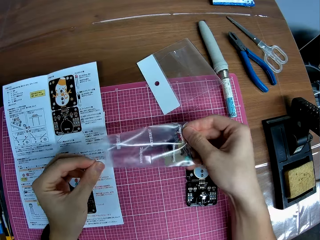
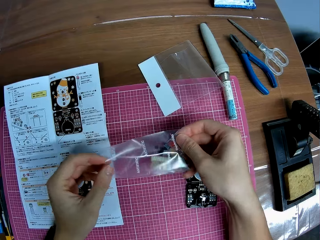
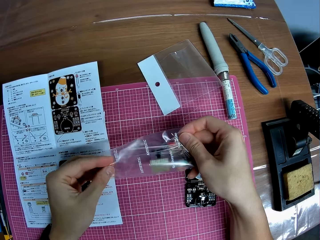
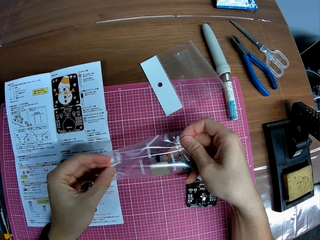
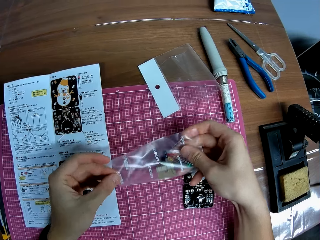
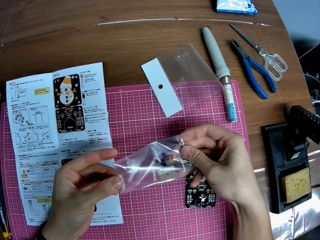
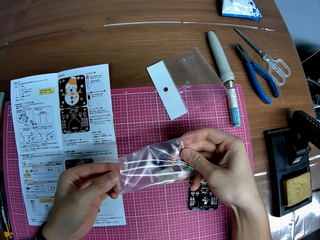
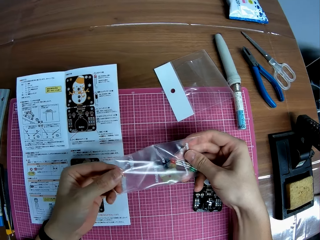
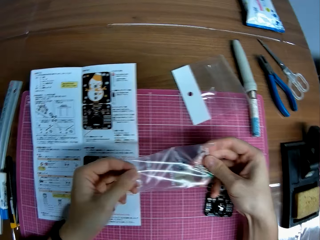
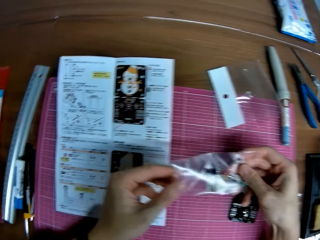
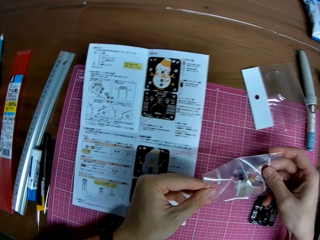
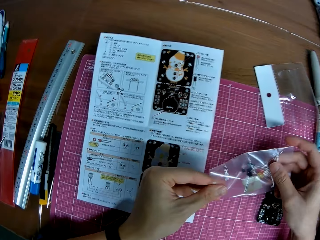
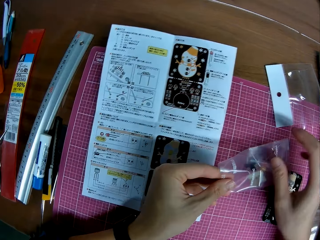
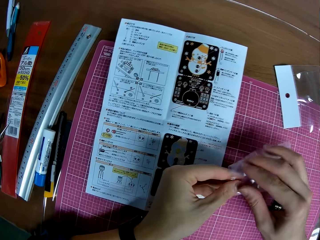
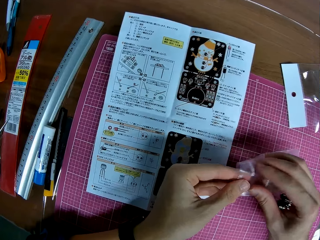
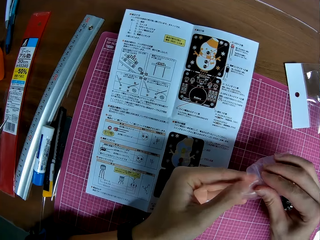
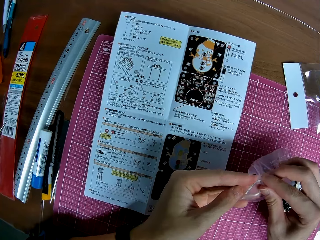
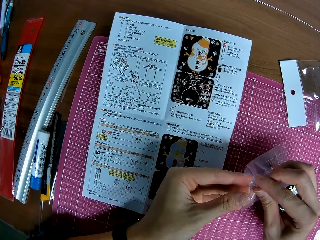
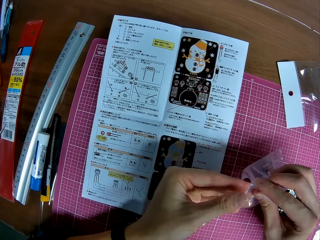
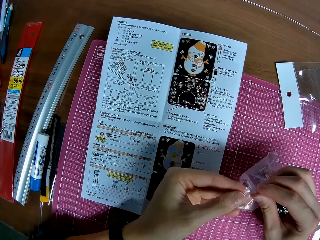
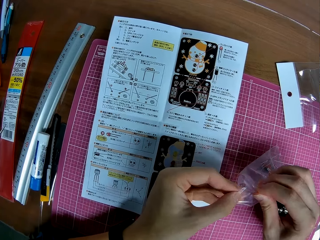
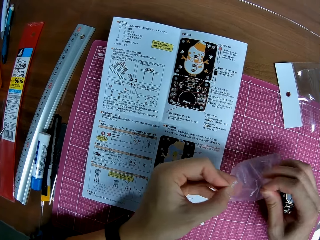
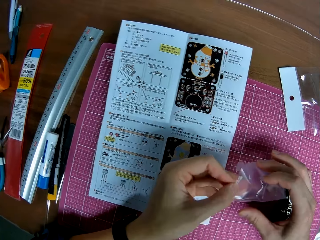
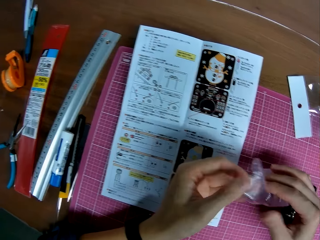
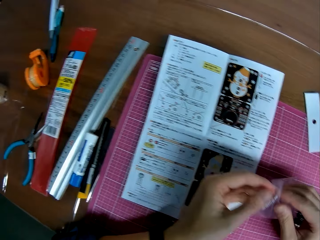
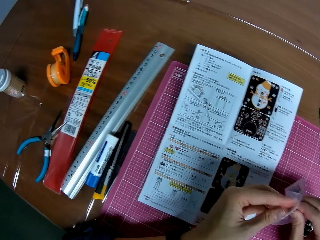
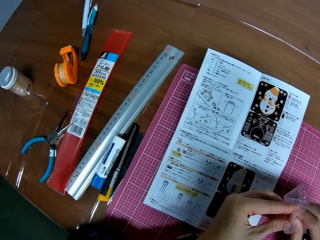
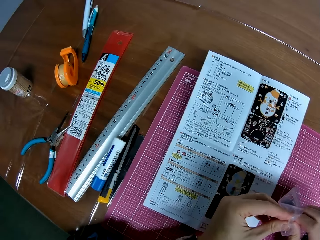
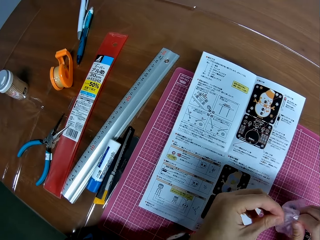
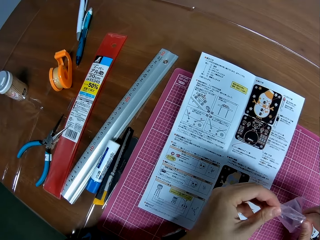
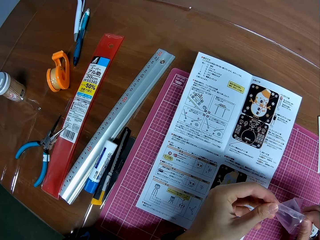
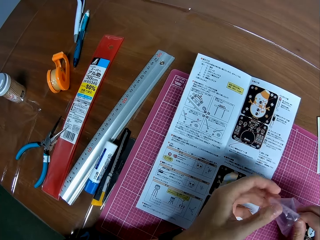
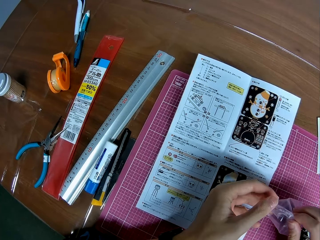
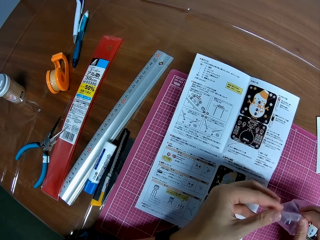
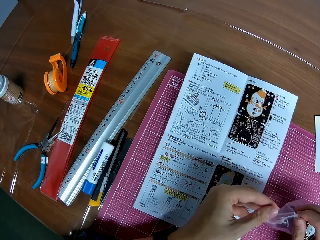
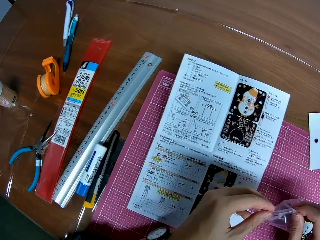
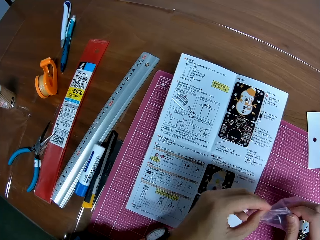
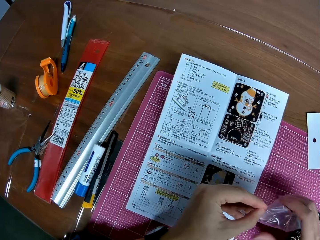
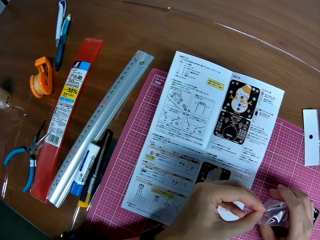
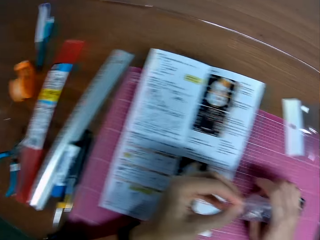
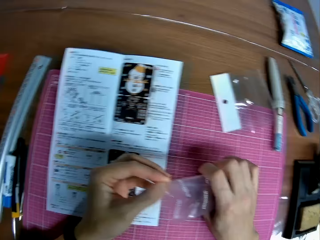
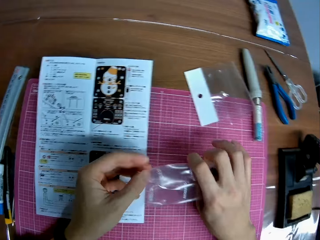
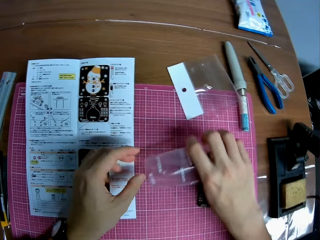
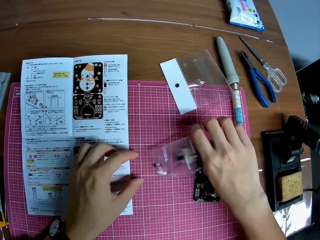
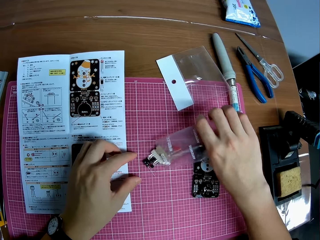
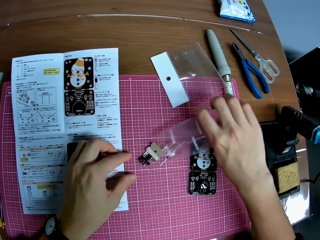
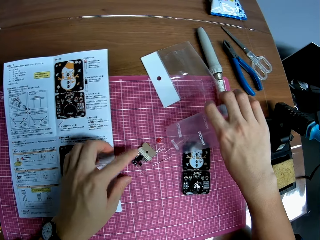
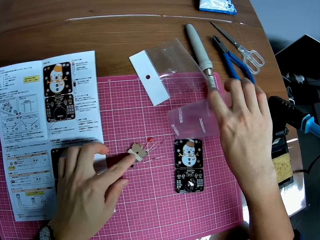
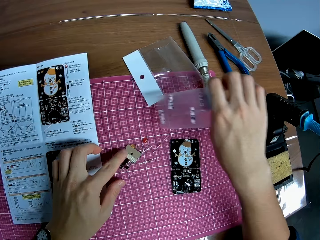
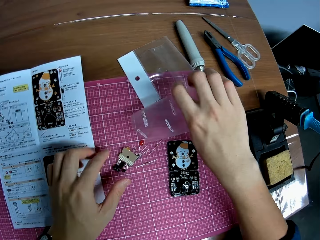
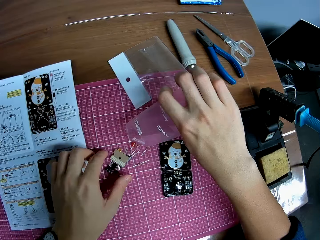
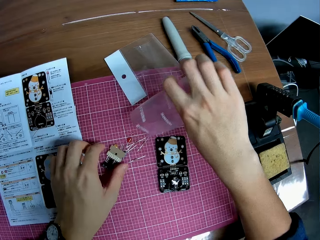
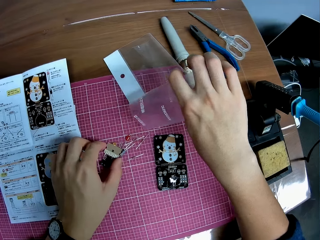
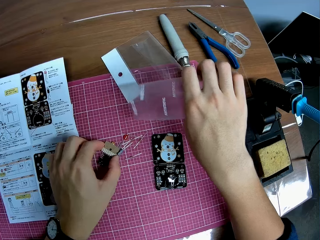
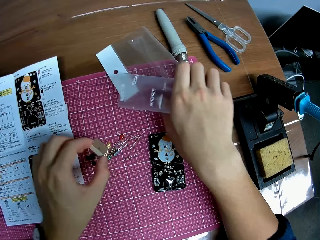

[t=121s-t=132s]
The camera wearer stares at the manual. He looks away from the manual. He drops the items in the nylon, the circuit board and LED lamp, on the cutting mat. He places his hand on the circuit board.

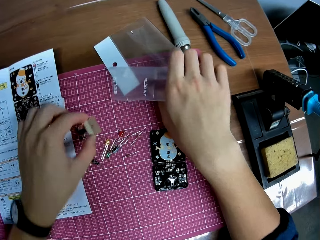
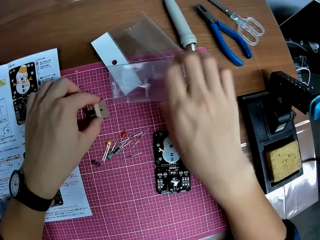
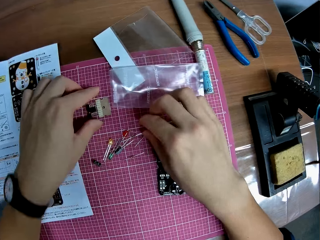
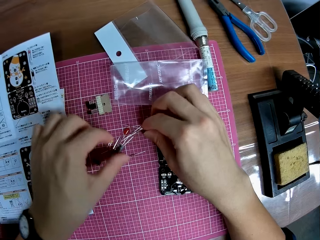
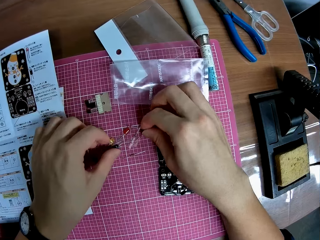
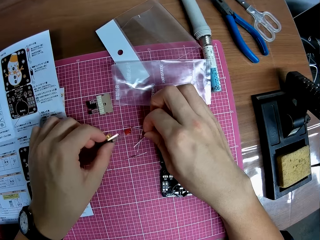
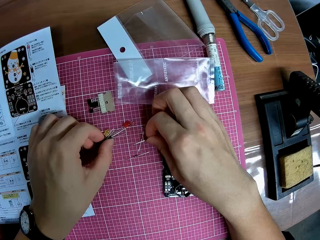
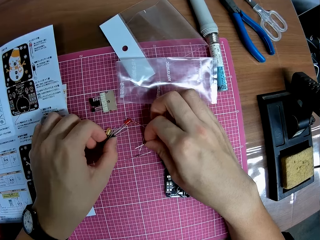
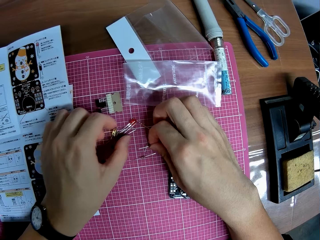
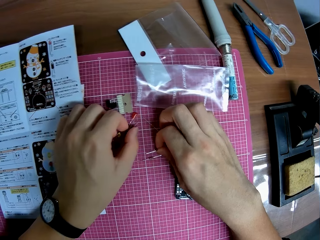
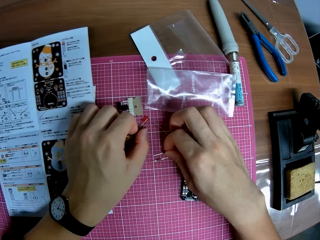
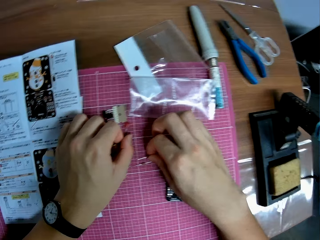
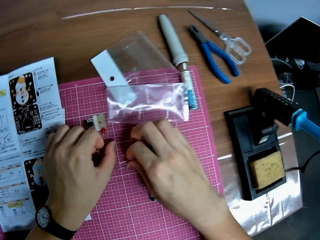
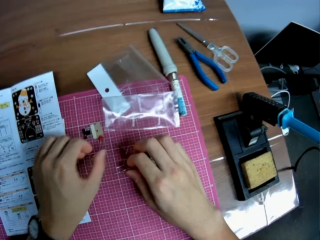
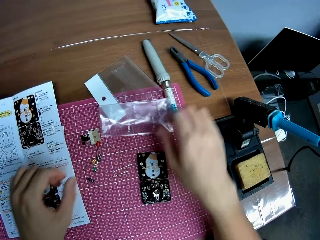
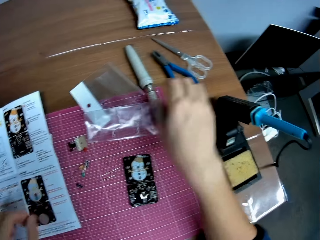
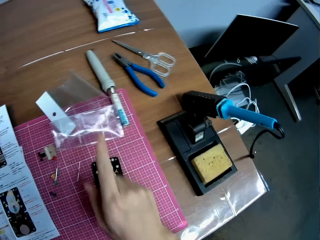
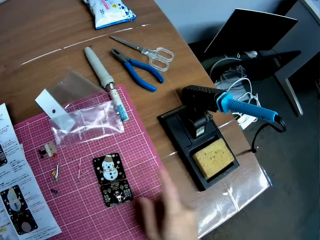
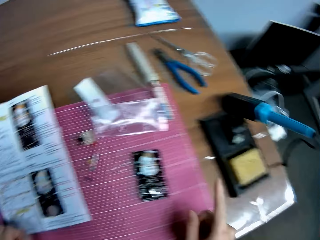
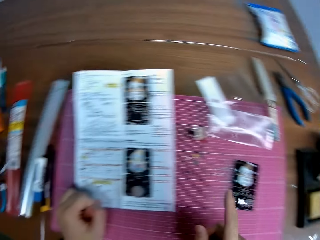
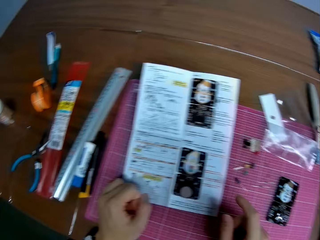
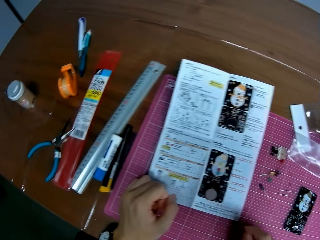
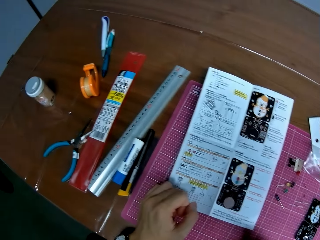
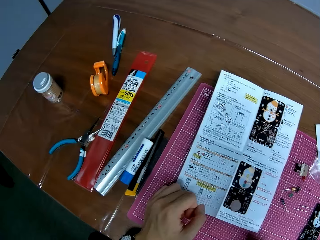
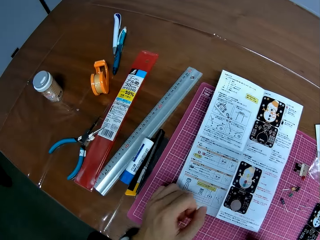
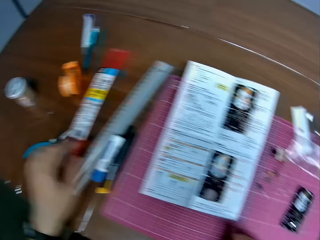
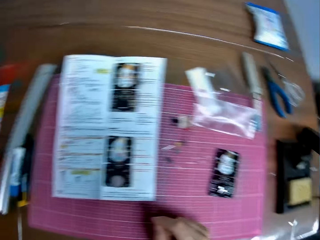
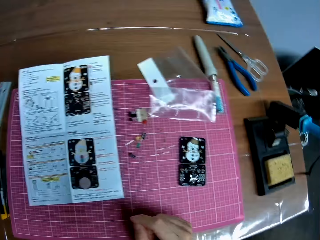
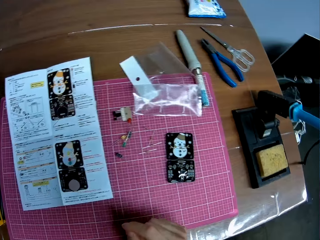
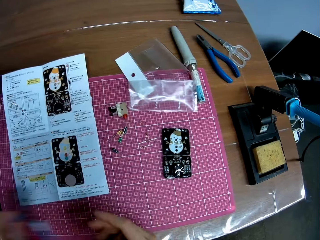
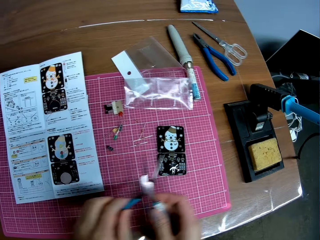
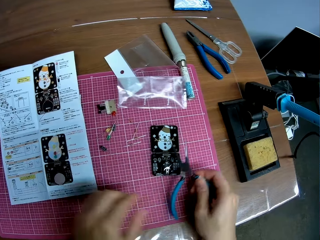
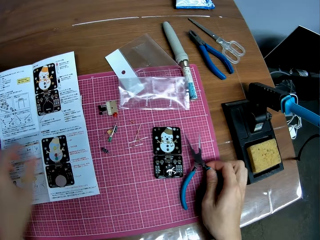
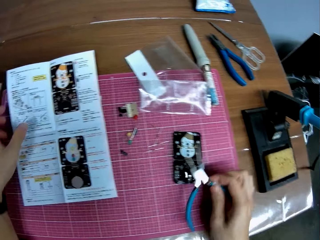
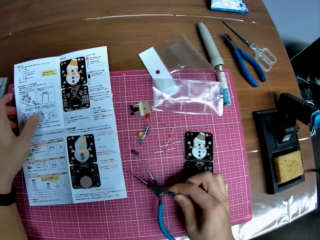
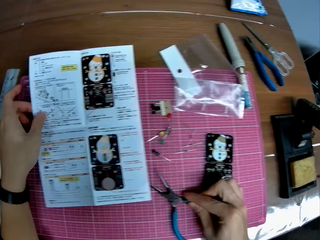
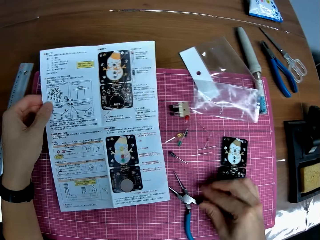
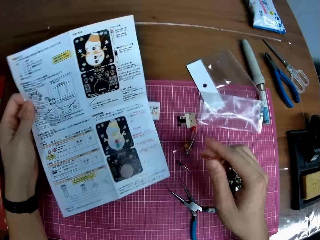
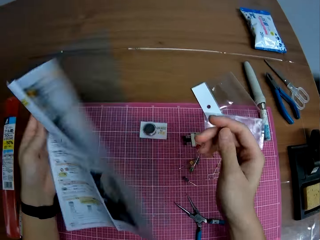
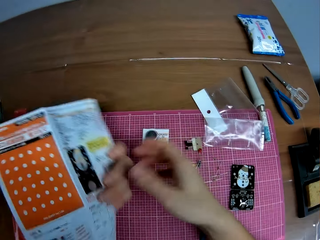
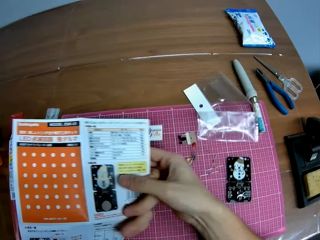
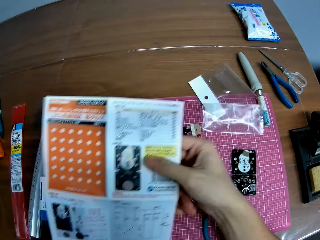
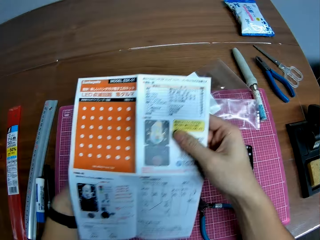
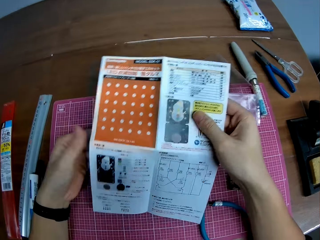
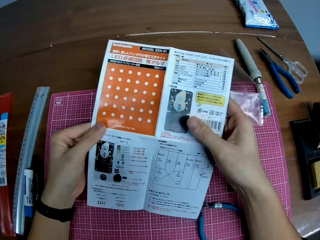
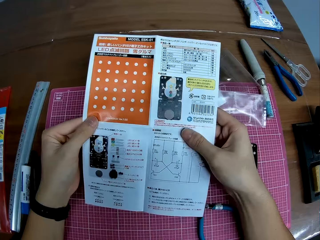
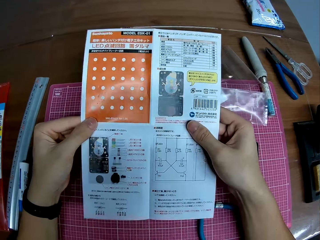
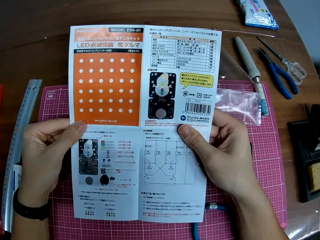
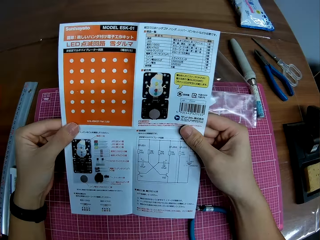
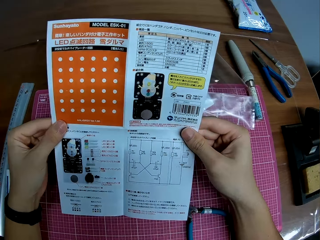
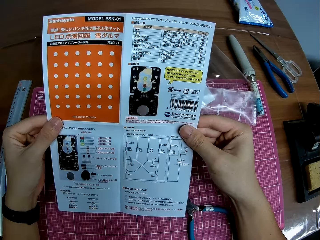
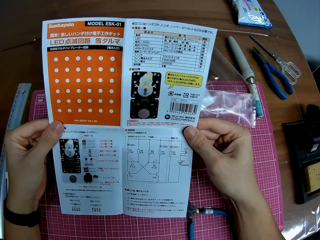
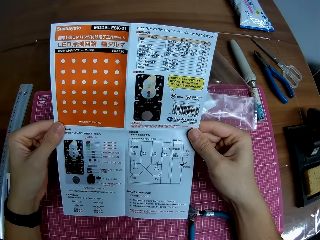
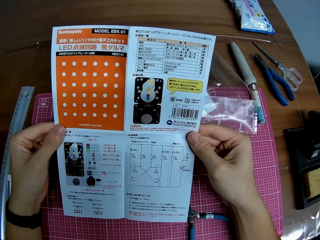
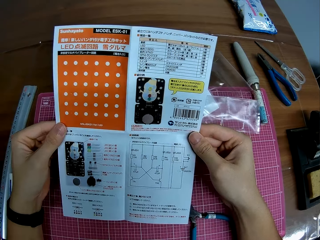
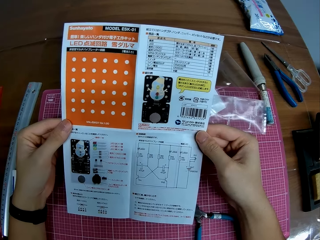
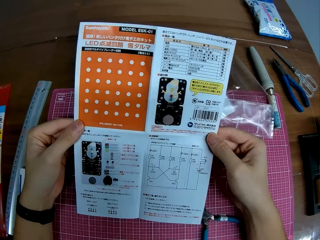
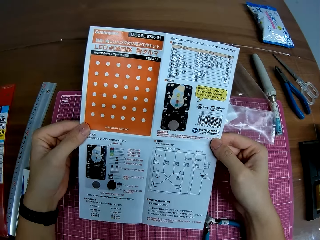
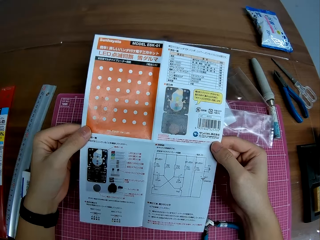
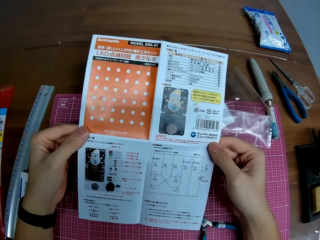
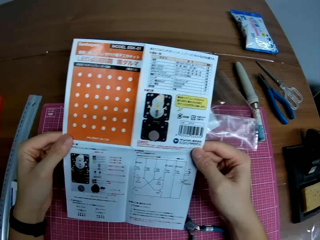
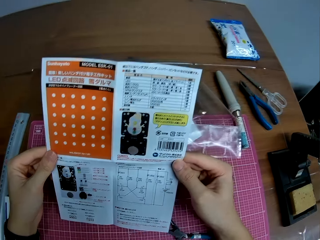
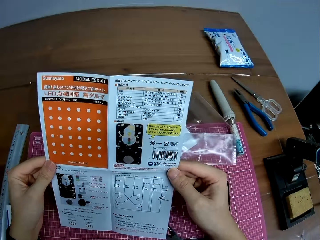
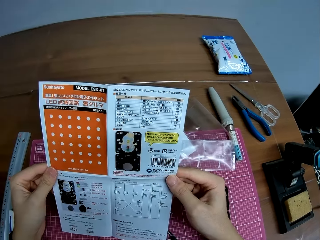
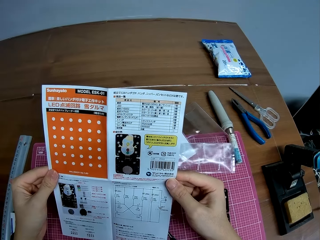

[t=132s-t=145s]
The camera wearer drops the nylon pack on the table. He moves the circuit board forward and places the circuit board on the cutting mat. He holds the LED lamp with both his hands. He touches the pins on the table. He scatters the LED lamp with his hands. He lets go of the LED lamp. He moves his hand forwards. He moves his hand towards him. He looks around. He places his hand on the cutting mat. He moves his hand backwards. He picks up pliers from the table. He places the pliers on his other hand. He places his other hand on the manual. He places the pliers on the cutting mat. He moves his hand towards the manual. He picks up the sheet or manual from the table. He turns the manual. He holds the manual with both his hands. He stares at the manual.
